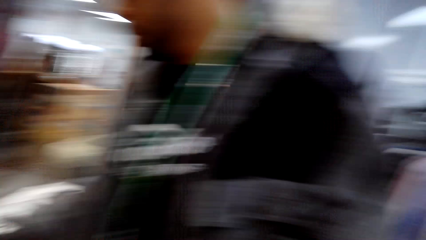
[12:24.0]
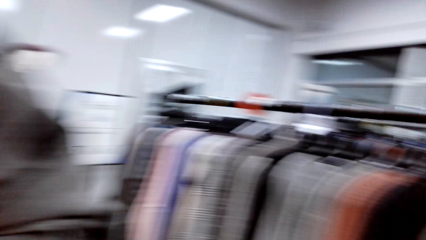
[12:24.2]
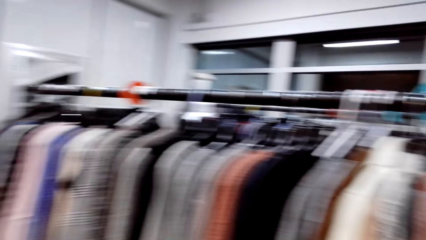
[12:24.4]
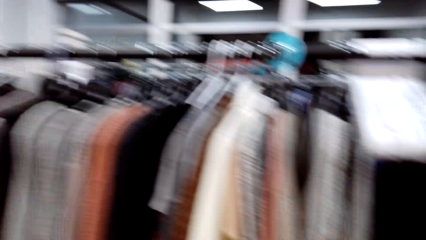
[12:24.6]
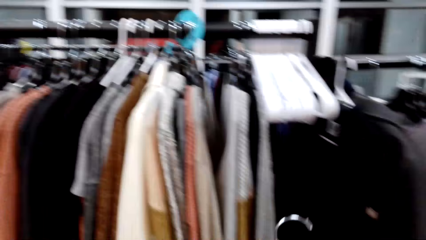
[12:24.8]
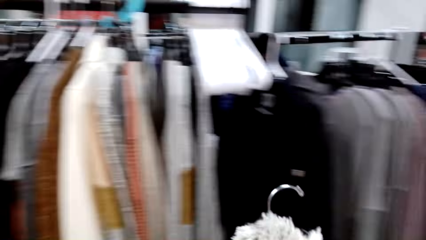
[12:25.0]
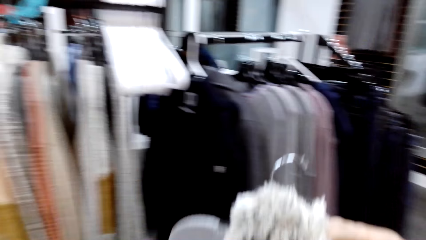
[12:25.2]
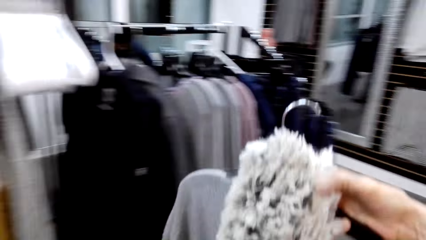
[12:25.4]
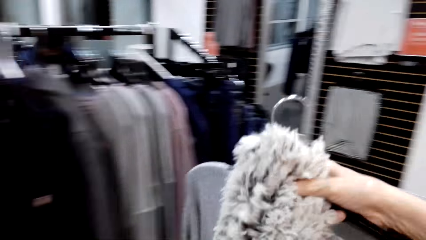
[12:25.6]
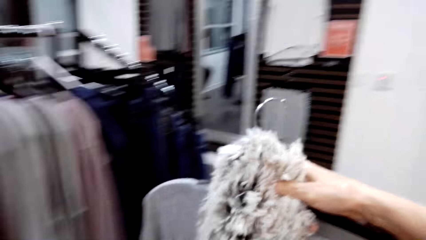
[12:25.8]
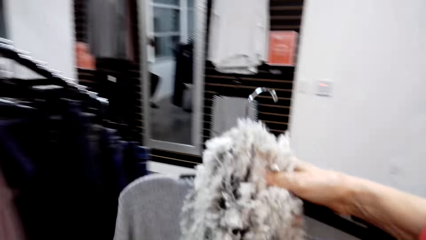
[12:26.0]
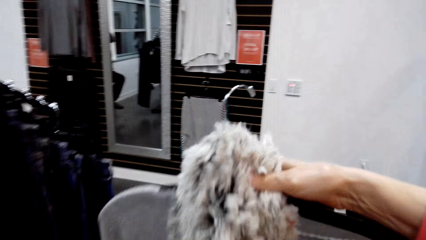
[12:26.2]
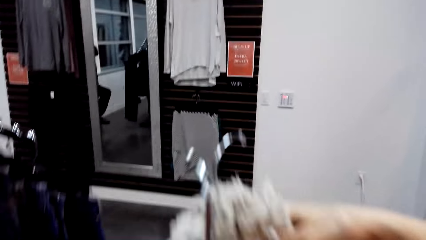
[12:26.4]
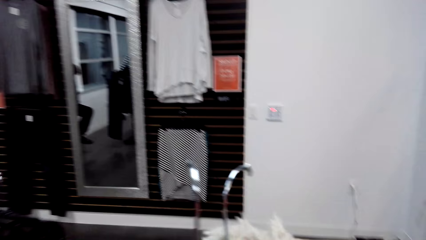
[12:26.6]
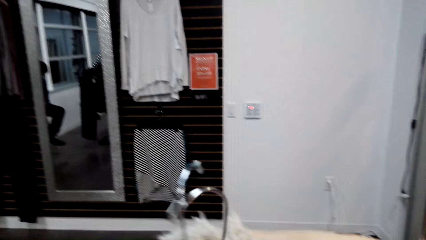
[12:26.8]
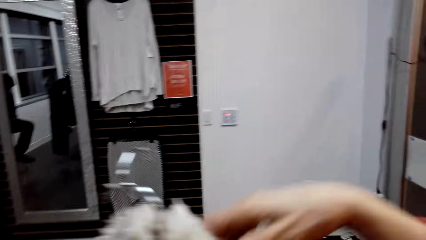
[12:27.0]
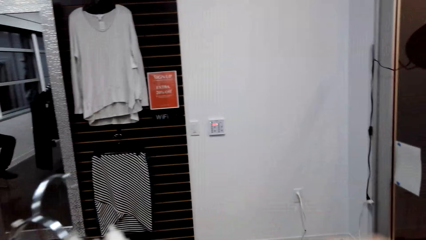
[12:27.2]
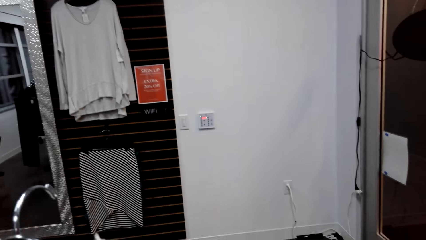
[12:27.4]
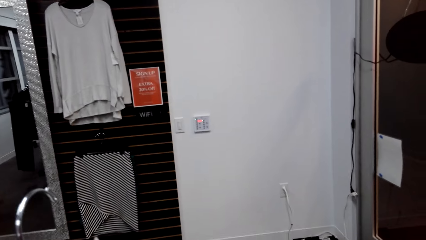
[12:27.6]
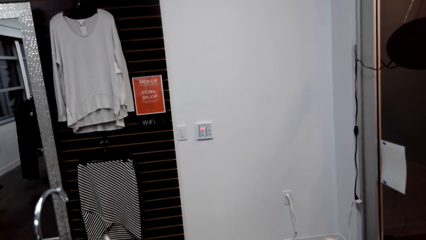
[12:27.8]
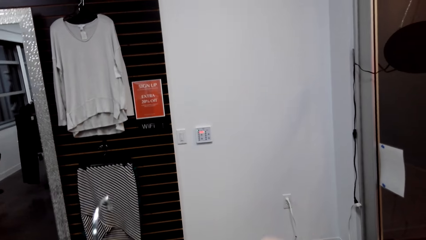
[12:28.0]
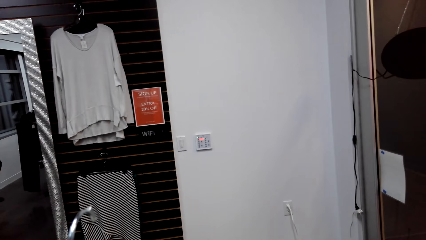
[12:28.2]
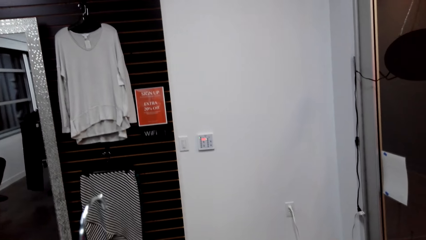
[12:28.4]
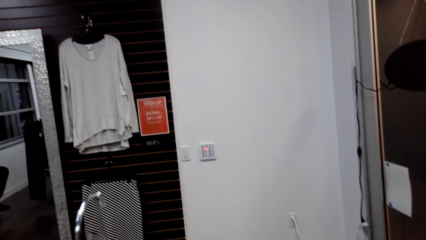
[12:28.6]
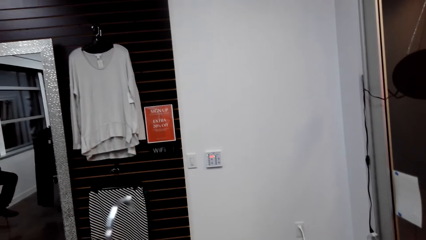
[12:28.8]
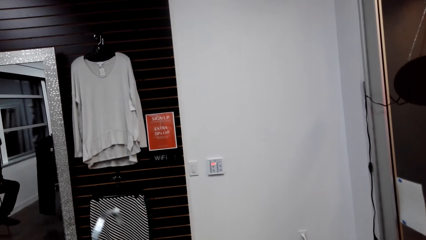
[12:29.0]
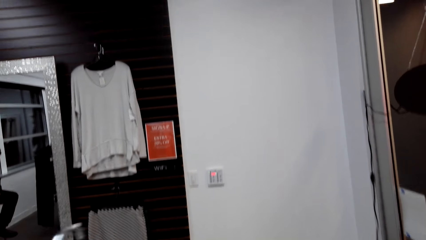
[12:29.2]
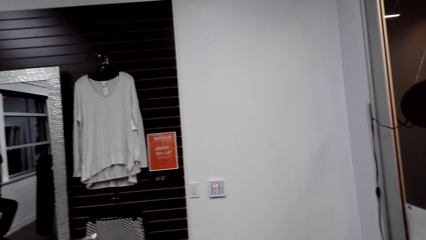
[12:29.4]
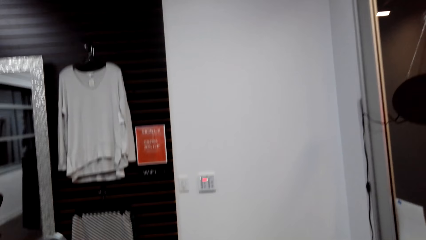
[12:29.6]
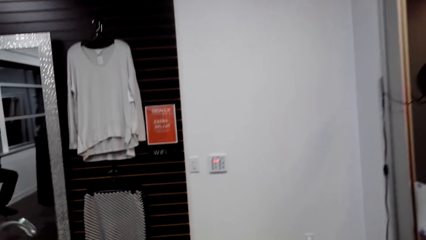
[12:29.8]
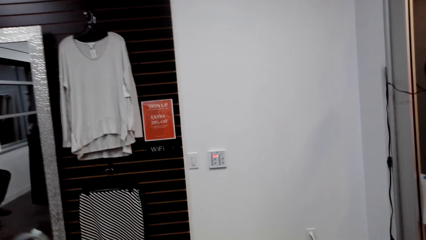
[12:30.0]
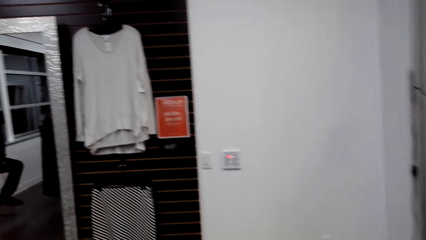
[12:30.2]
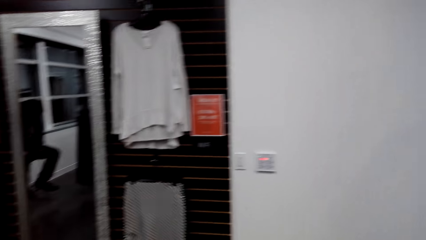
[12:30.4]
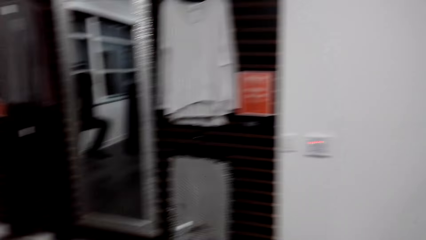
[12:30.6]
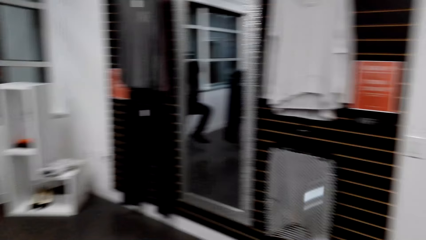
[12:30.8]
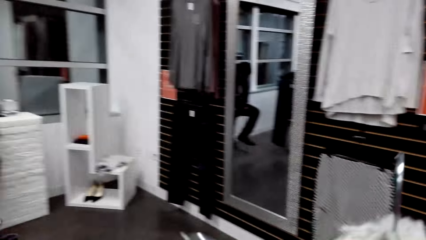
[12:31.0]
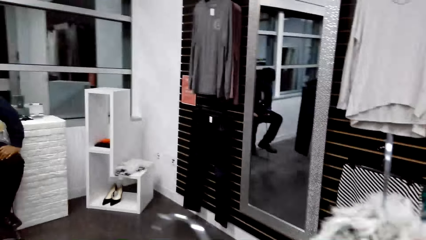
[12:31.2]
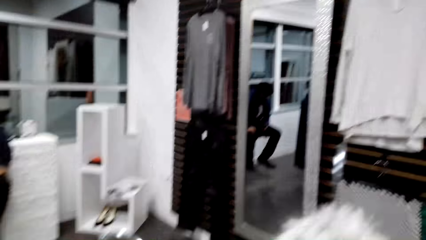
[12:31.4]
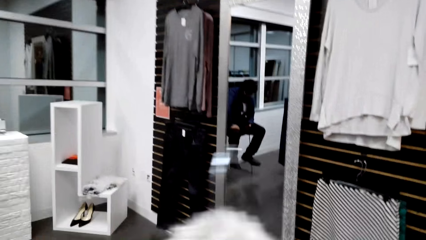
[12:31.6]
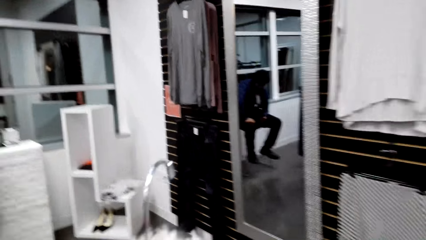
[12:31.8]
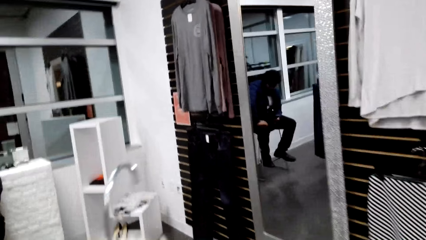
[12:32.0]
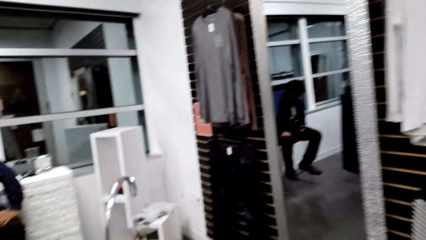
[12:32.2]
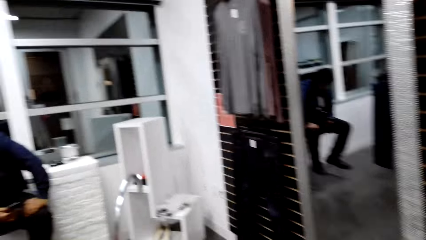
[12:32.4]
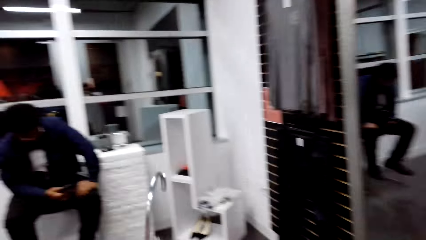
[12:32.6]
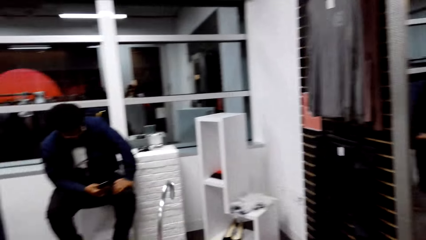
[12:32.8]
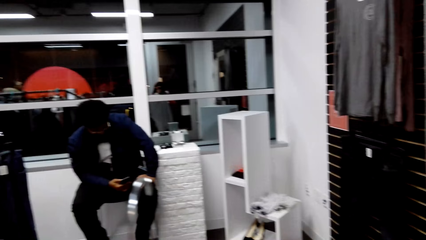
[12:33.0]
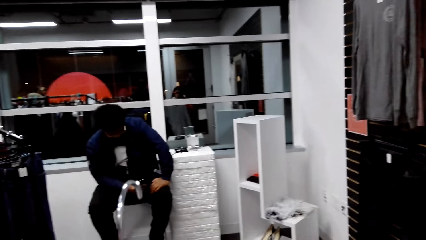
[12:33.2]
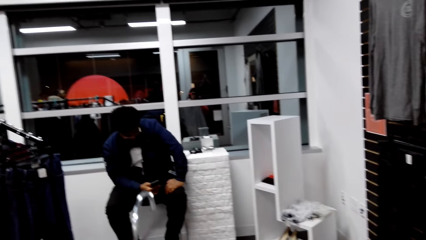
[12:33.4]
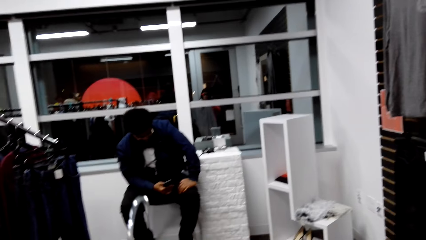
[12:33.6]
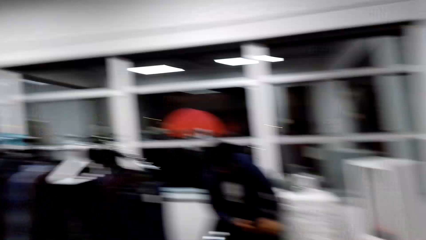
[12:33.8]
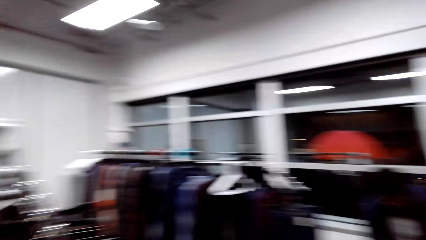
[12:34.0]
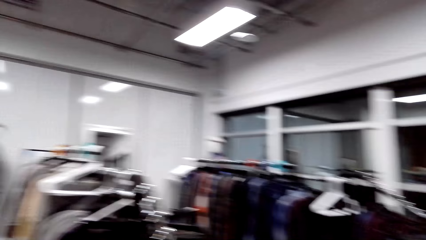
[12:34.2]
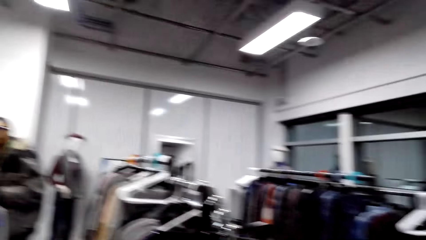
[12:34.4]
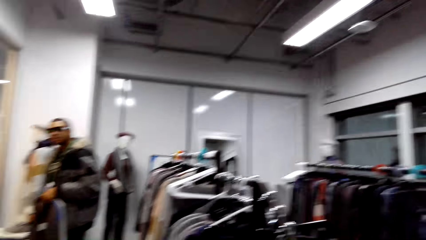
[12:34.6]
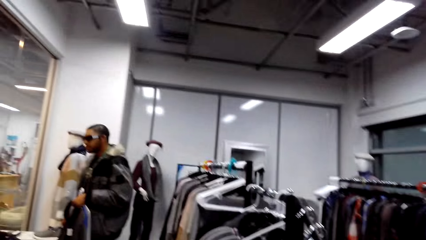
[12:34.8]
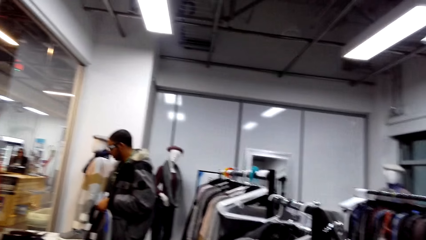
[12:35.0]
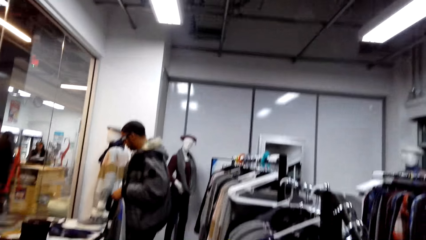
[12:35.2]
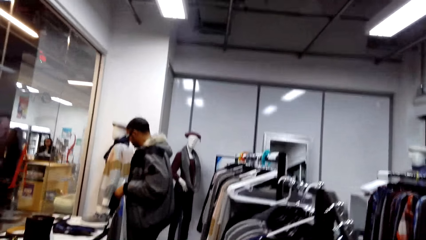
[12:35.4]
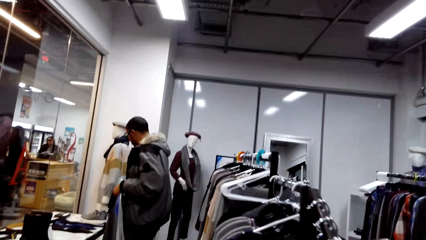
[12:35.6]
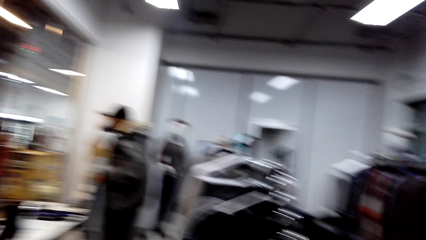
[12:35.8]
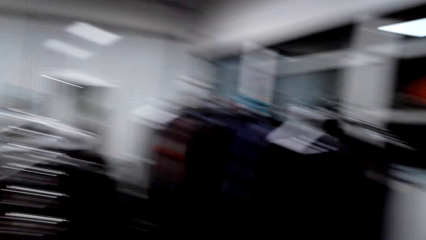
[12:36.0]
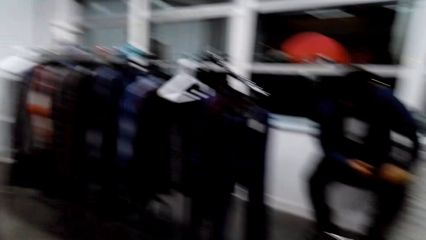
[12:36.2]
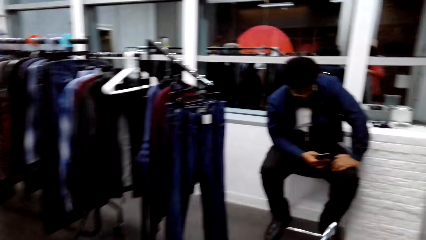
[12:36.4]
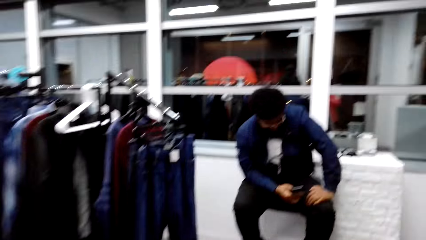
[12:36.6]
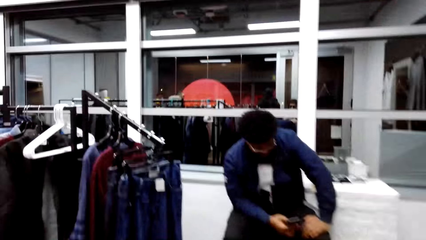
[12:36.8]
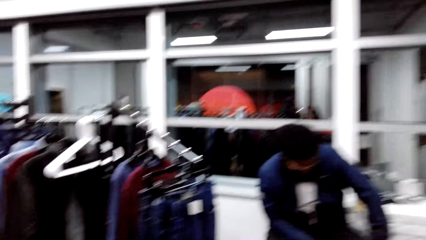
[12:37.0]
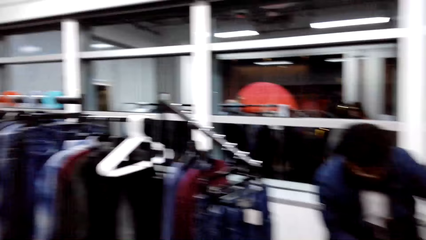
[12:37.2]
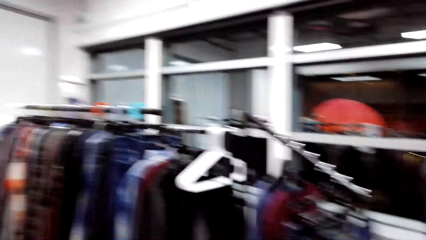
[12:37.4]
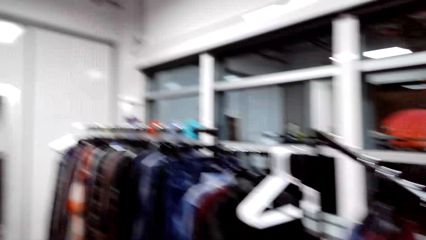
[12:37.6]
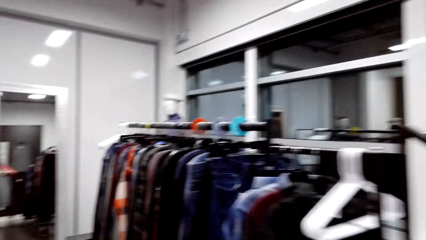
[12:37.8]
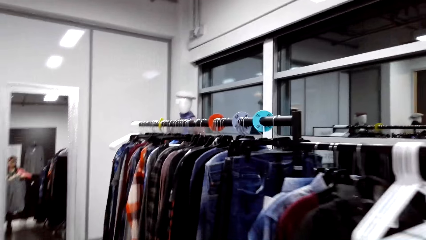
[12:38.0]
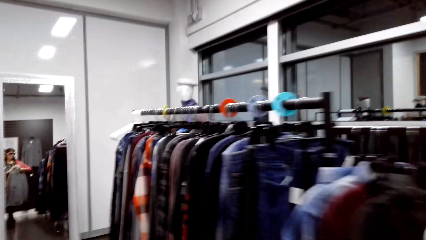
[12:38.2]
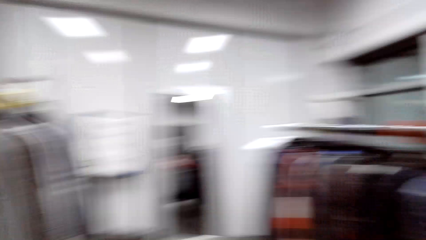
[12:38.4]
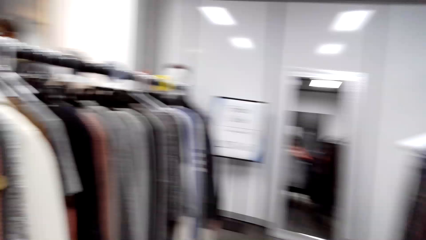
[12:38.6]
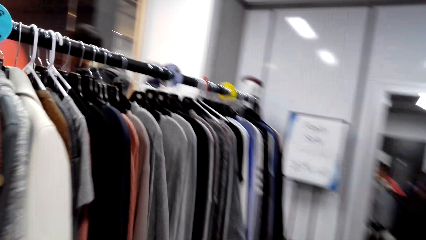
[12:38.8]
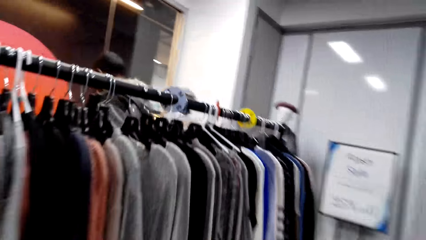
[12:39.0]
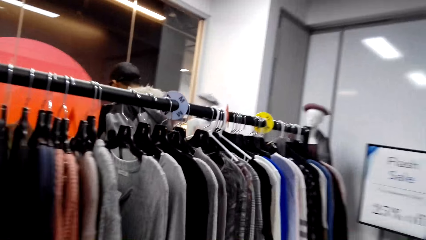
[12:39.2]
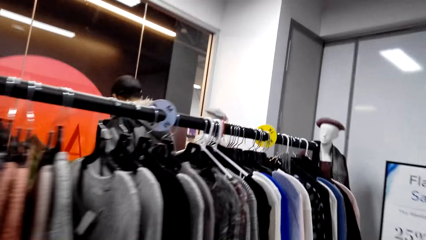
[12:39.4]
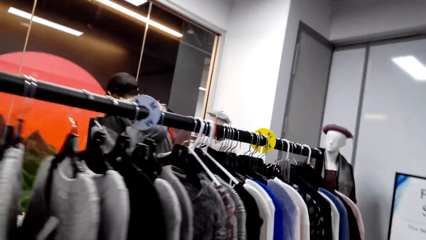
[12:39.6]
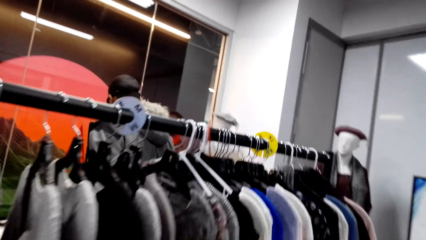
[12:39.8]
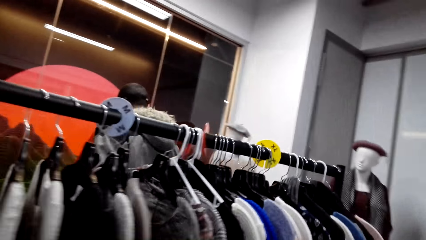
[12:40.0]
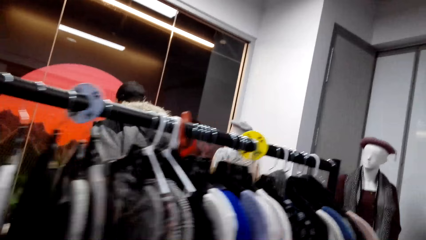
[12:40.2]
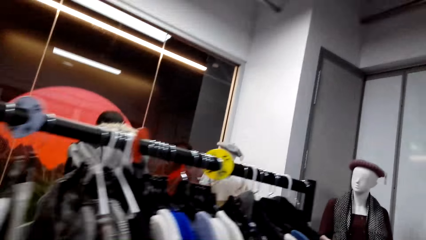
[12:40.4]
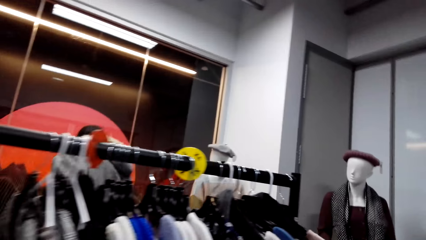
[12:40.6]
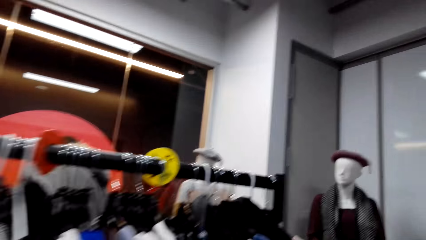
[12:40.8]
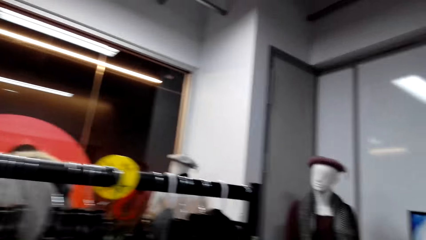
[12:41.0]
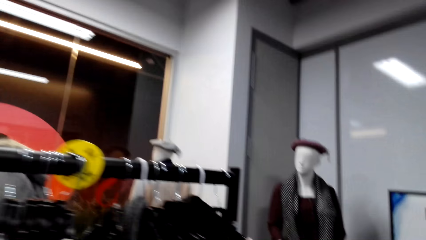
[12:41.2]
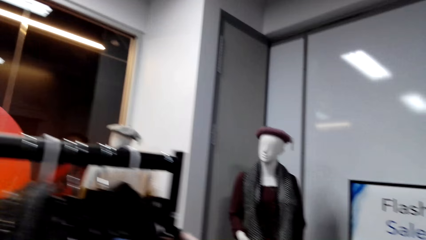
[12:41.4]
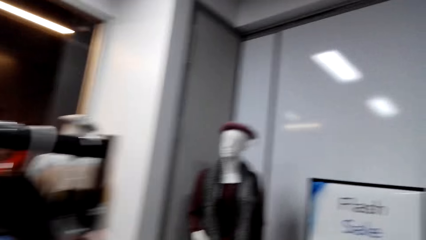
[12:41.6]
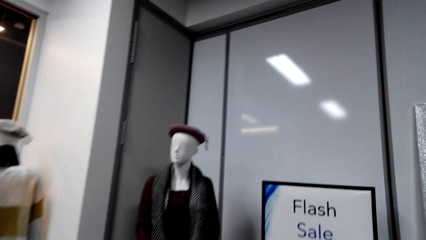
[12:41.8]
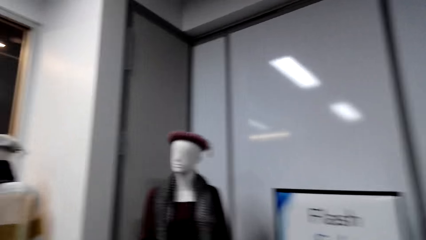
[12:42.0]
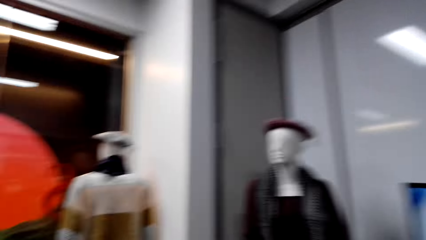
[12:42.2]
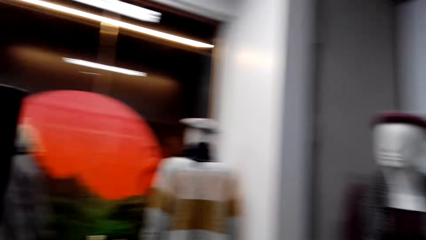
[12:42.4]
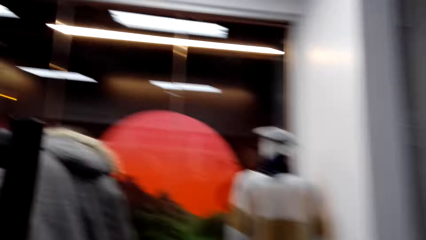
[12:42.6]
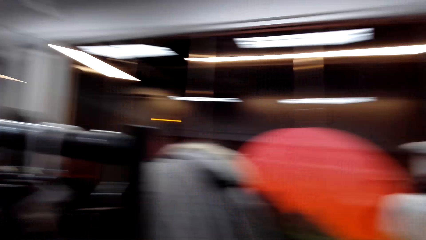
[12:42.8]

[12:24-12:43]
The camera wearer looks around. She holds a neck scarf with her right hand. She looks at the clothes. She looks around. She walks in the store.
